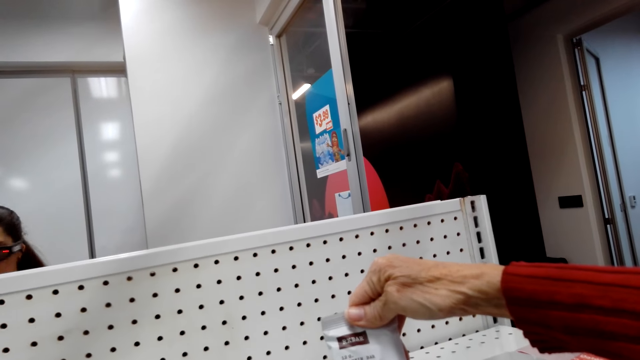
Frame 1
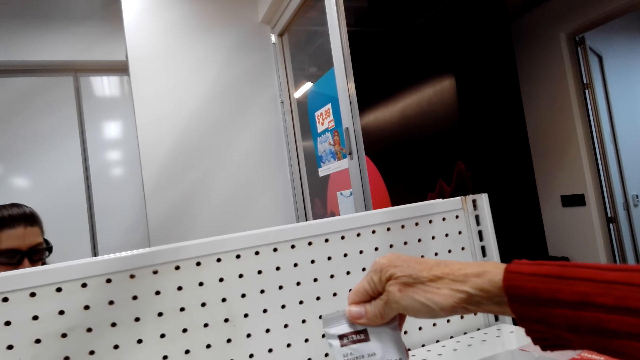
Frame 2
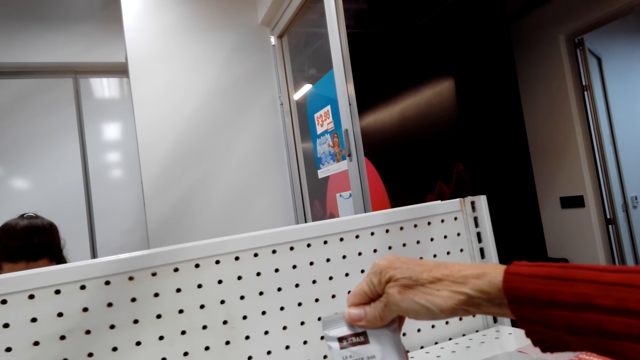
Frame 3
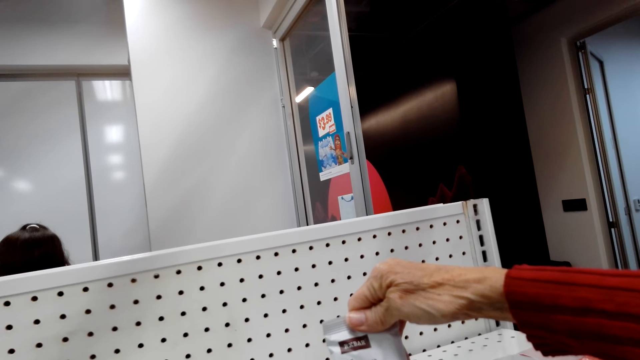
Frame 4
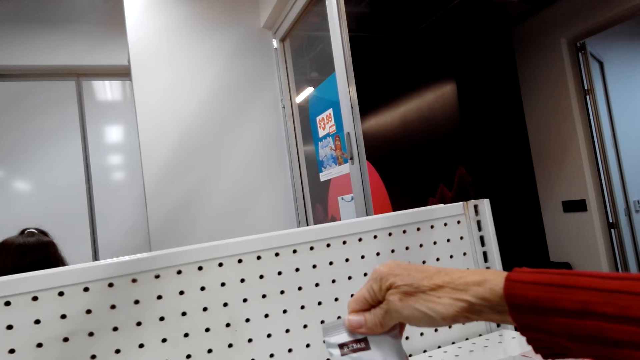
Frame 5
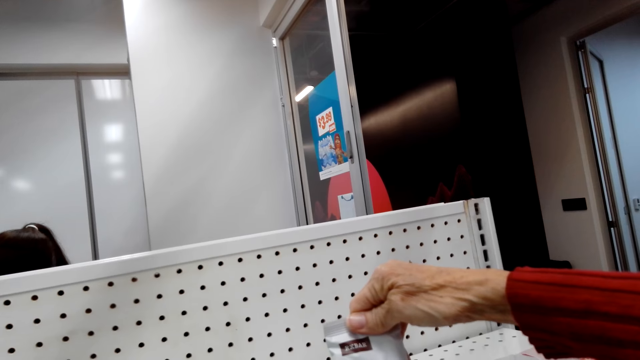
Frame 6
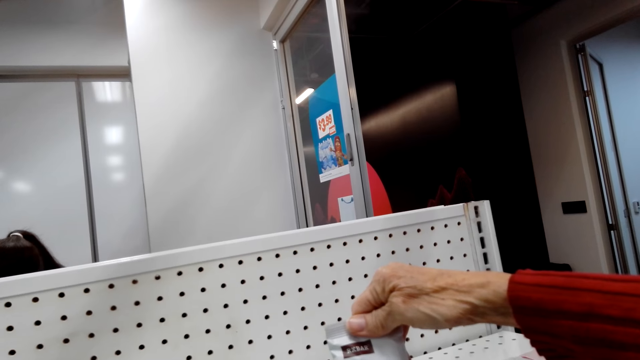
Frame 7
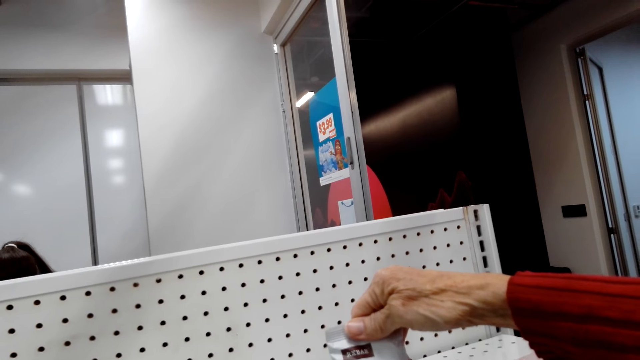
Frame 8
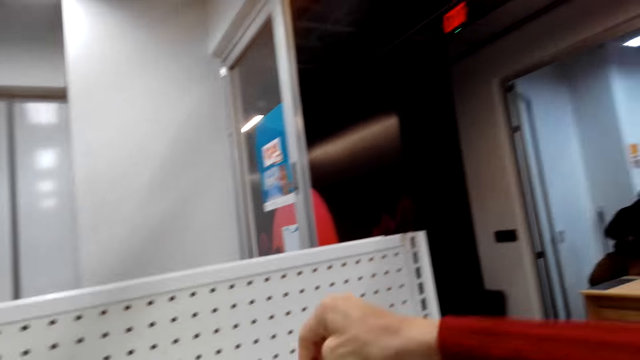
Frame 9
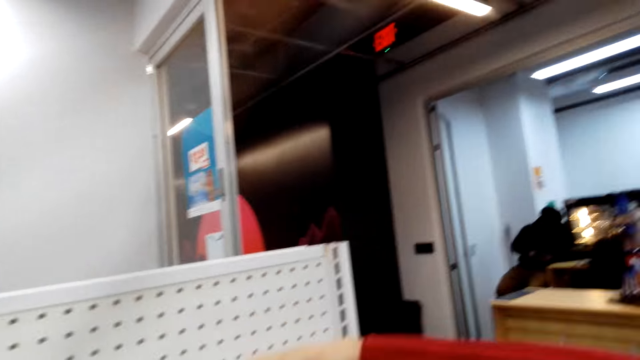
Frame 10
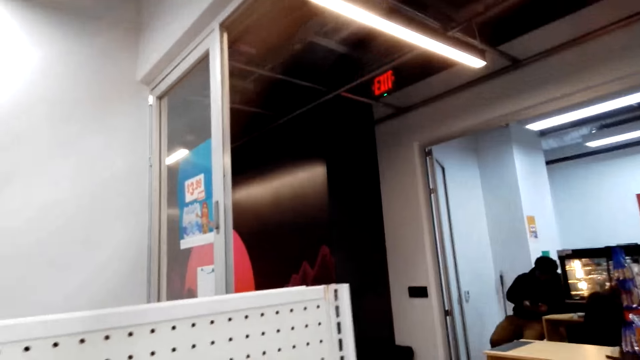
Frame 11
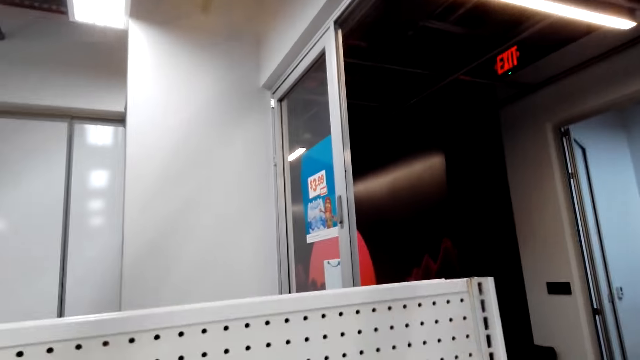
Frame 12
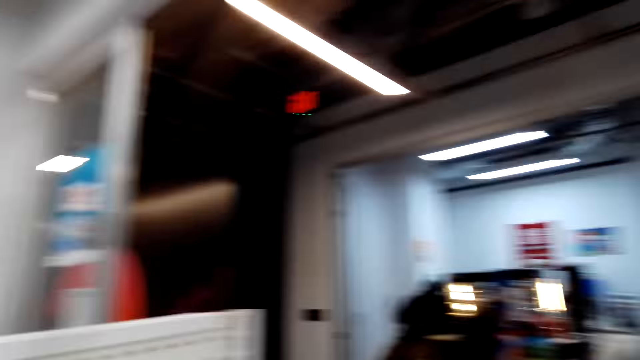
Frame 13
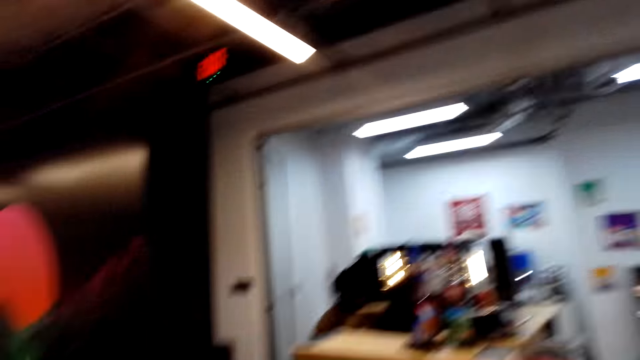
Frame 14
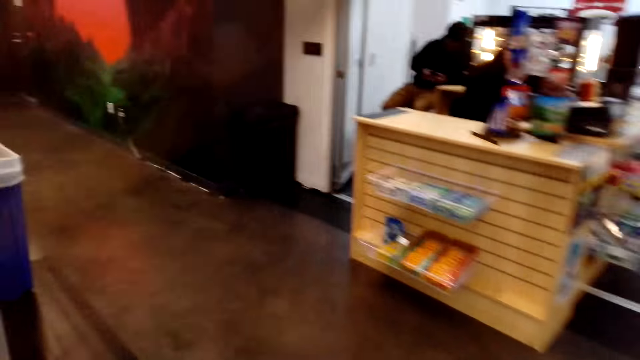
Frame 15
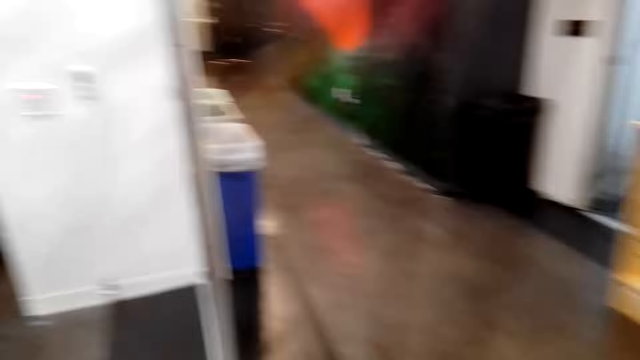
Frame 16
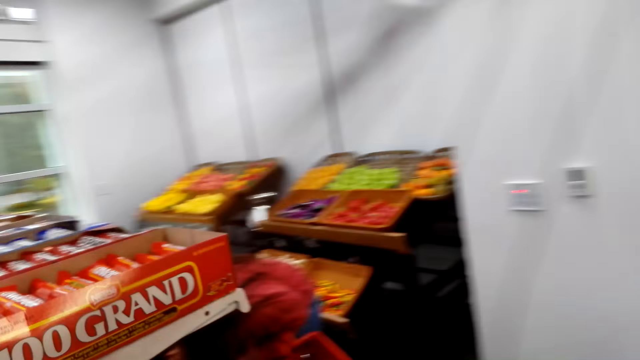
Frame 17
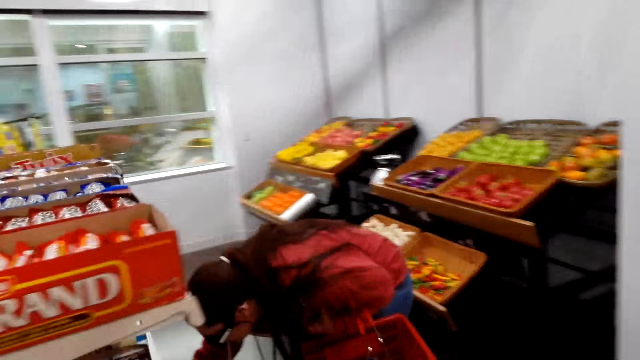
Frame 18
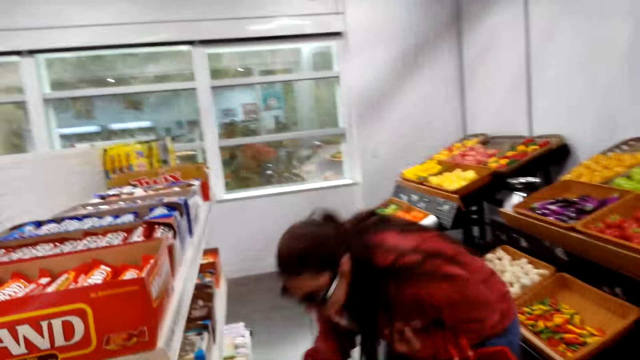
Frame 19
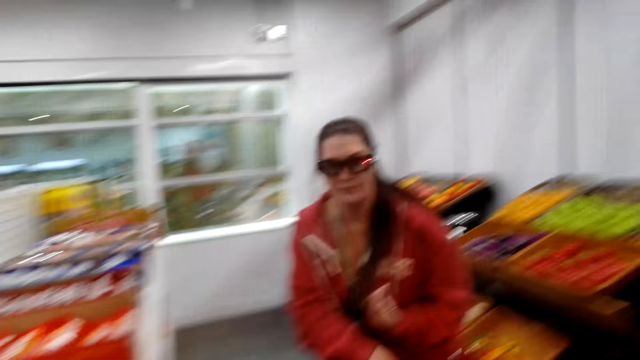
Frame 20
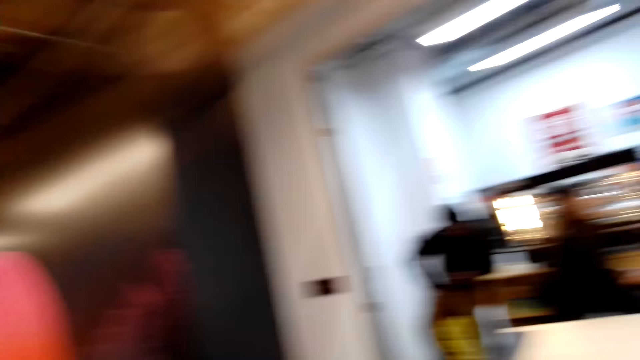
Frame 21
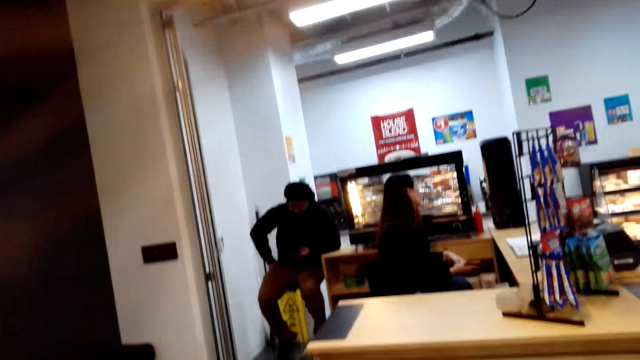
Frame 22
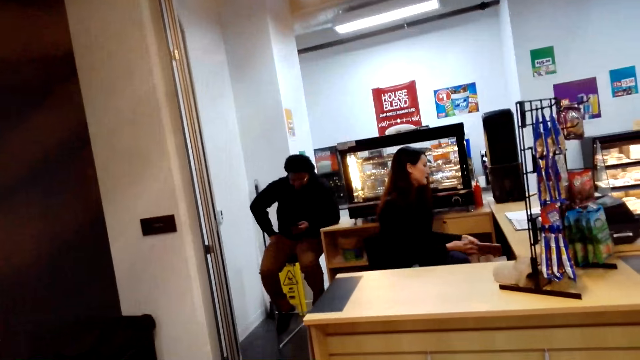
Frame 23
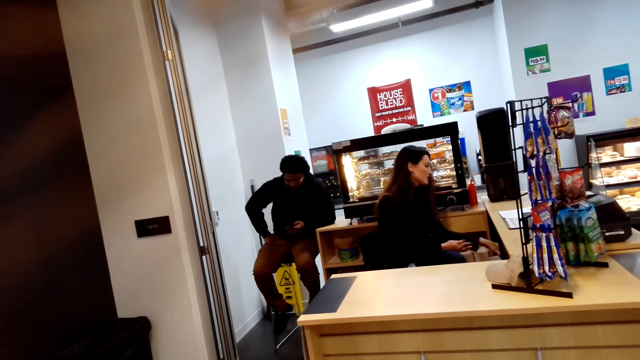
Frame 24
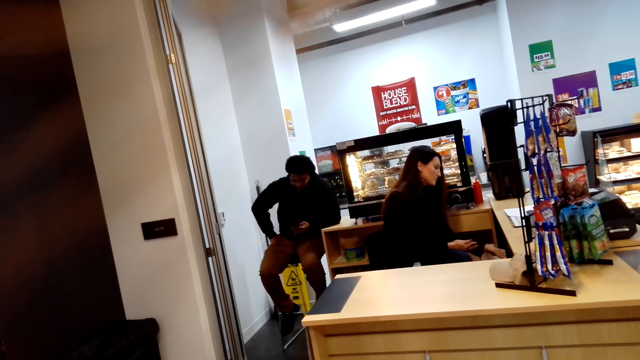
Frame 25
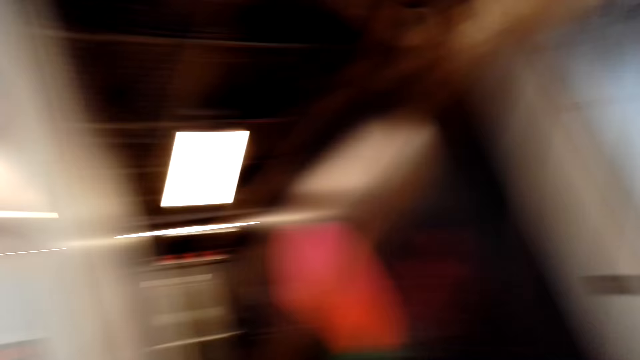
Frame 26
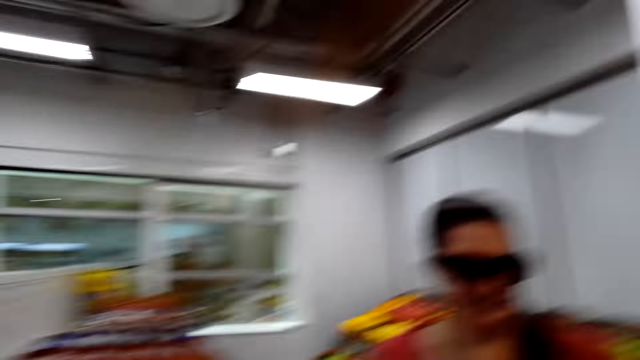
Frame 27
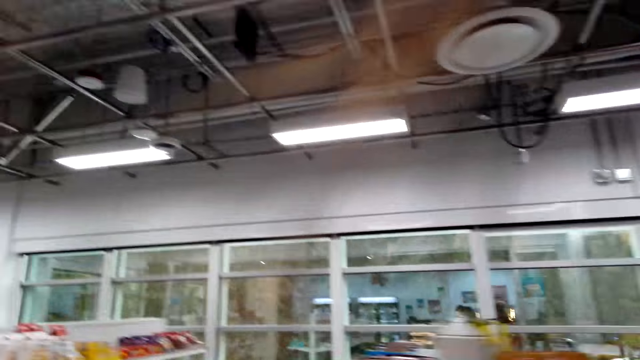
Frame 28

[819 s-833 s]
The camera wearer talks to the woman. They walk towards the woman. The woman looks at something. The camera wearer shows the woman the sandwich. They turn towards the counter. They stare at another woman. They turn towards the first woman.

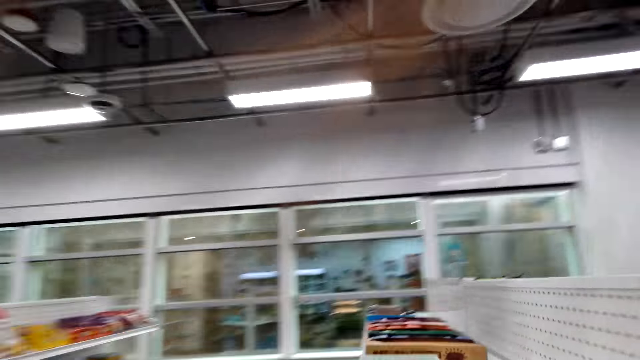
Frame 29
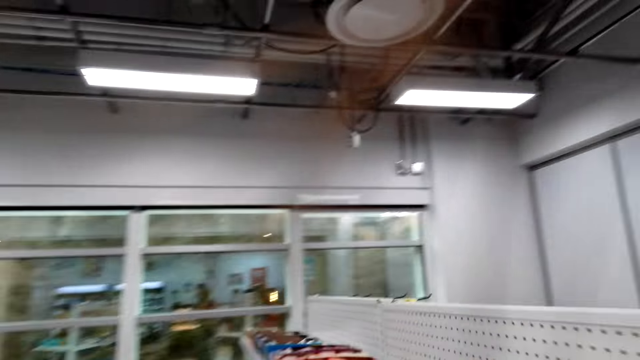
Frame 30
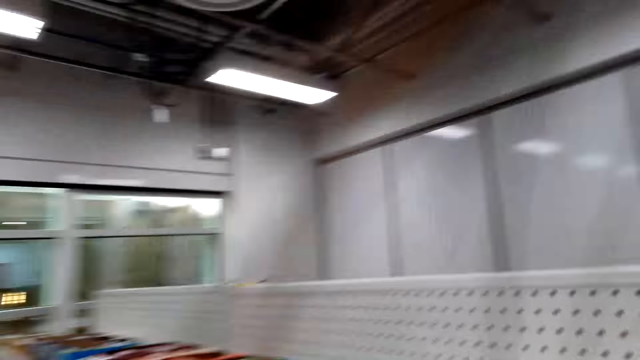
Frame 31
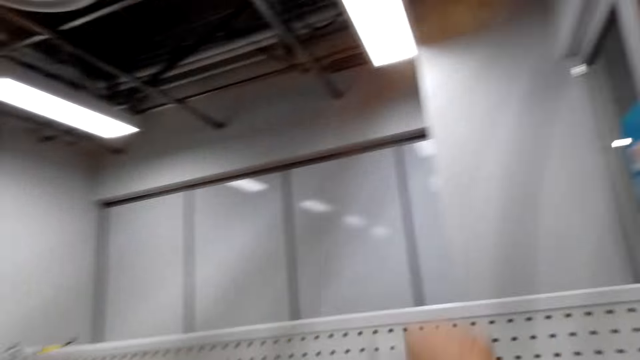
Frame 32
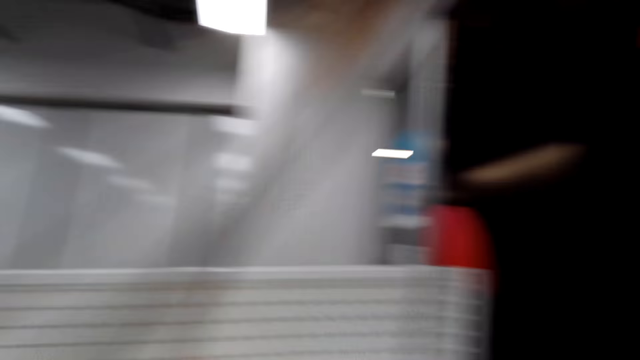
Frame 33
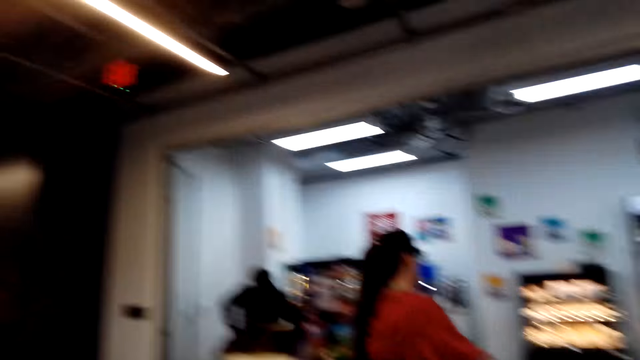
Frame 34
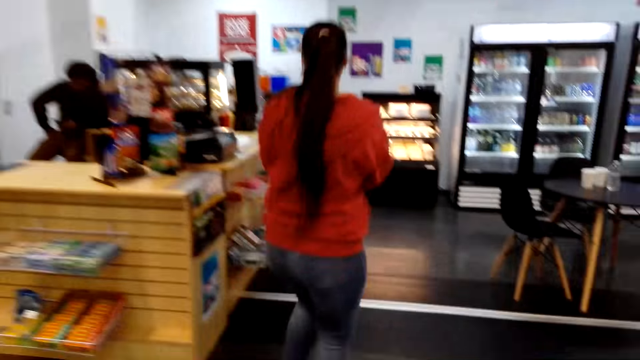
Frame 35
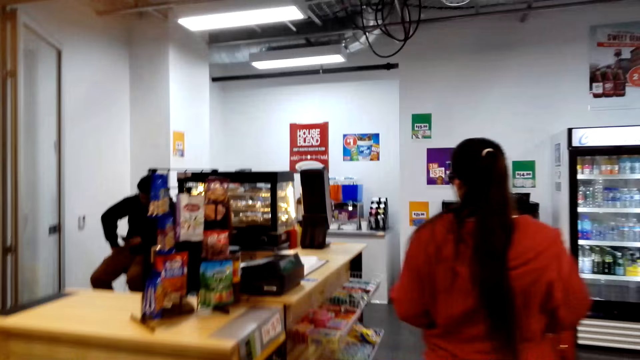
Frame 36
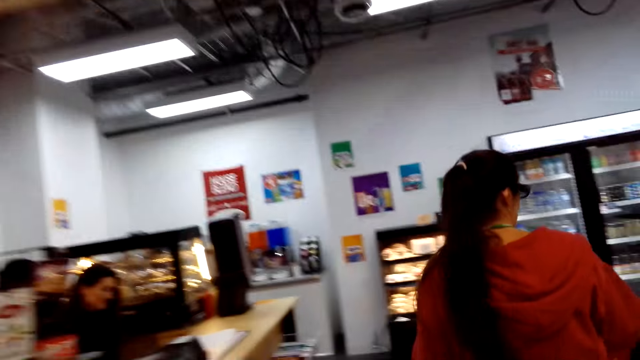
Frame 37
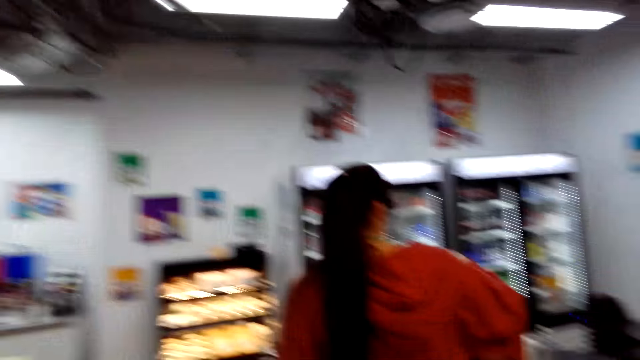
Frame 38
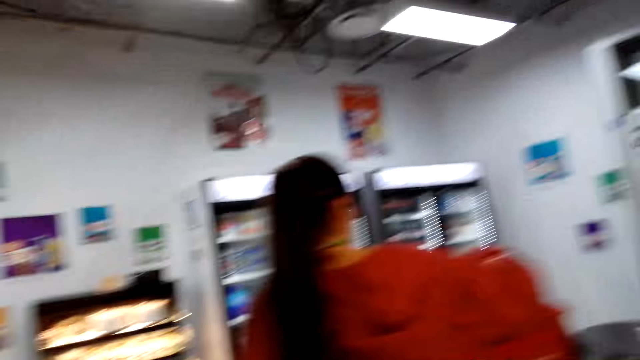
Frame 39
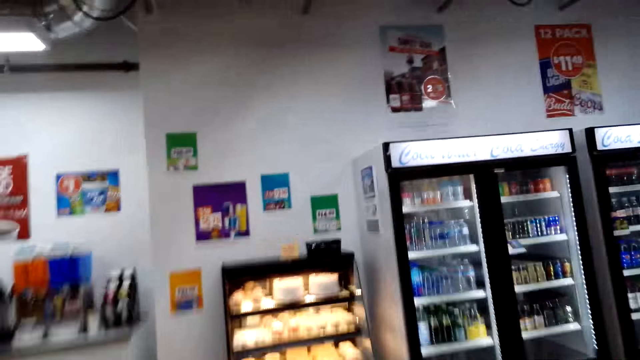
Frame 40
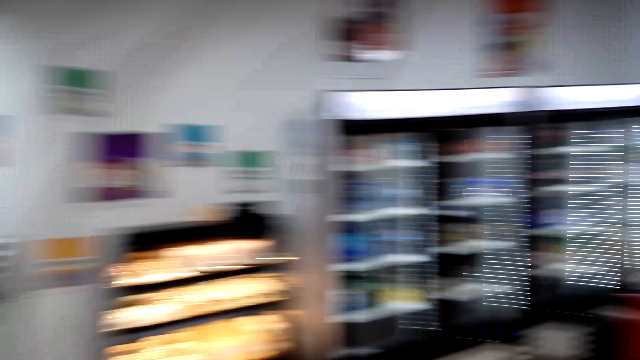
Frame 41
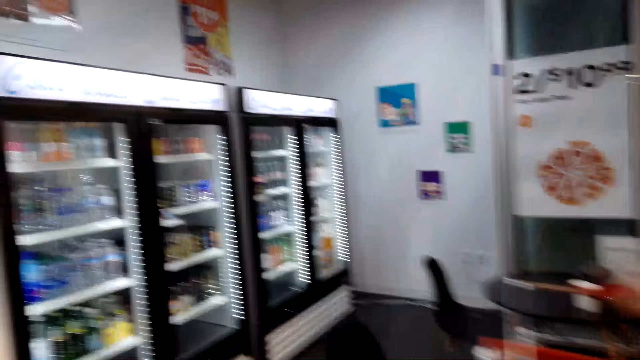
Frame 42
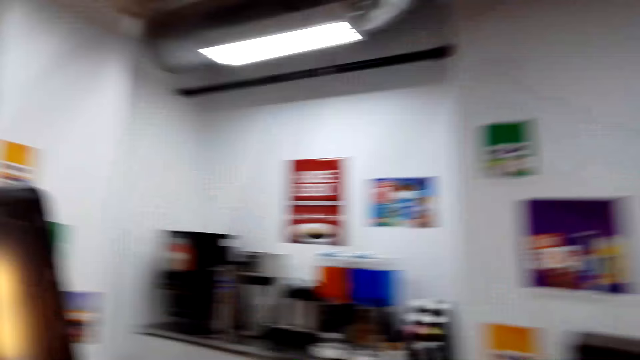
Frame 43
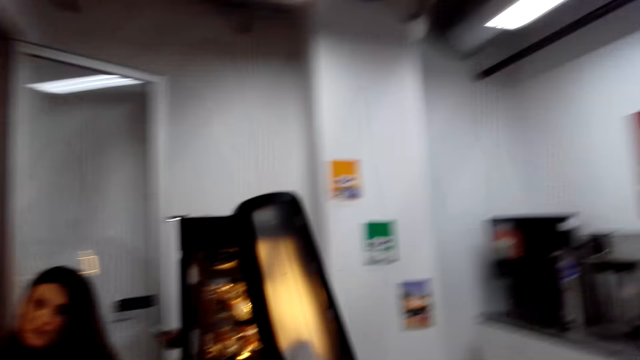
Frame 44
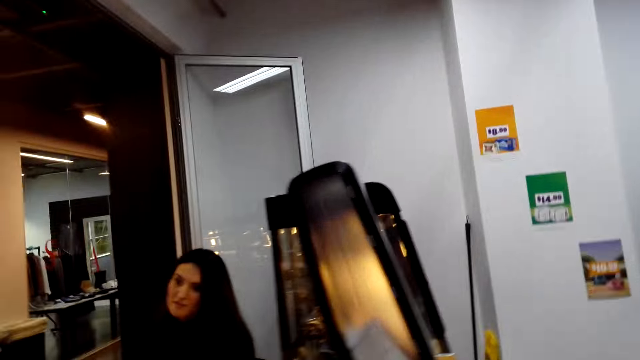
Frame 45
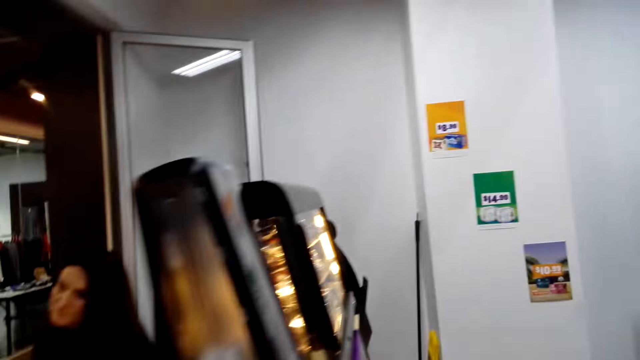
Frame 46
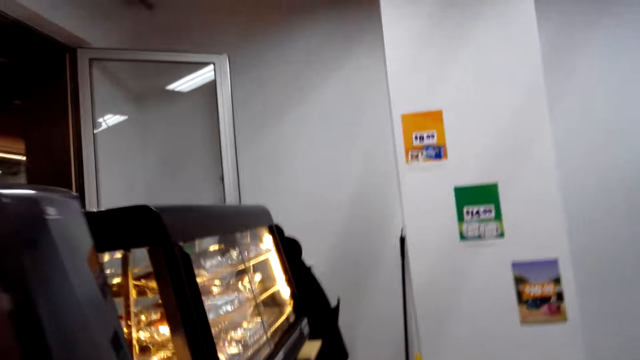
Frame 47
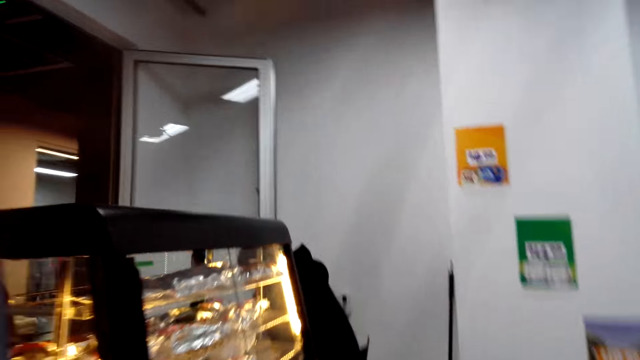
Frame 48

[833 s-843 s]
The camera wearer walks towards the rack. They place the package on the rack. They follow the woman. Another woman talks to the first woman. The camera wearer walks towards the display cabinet.
